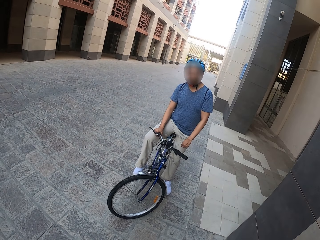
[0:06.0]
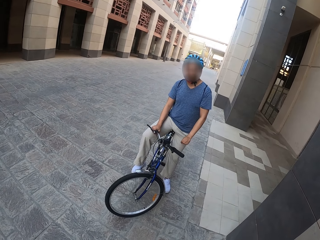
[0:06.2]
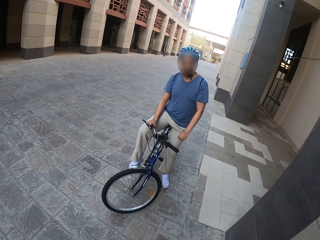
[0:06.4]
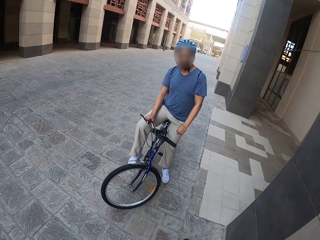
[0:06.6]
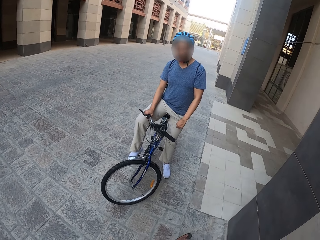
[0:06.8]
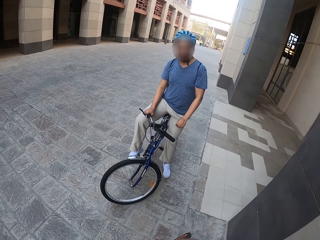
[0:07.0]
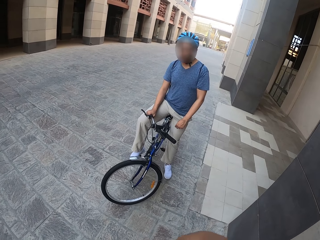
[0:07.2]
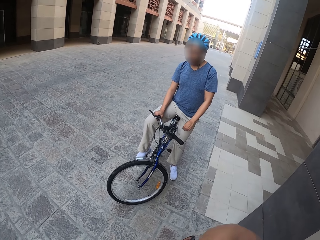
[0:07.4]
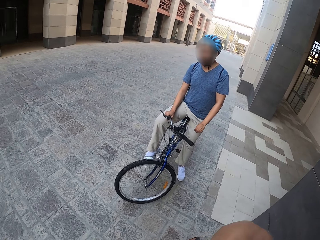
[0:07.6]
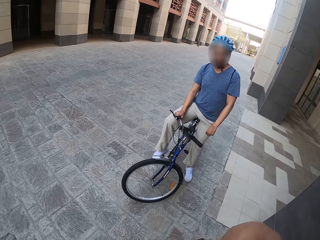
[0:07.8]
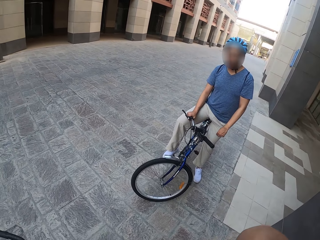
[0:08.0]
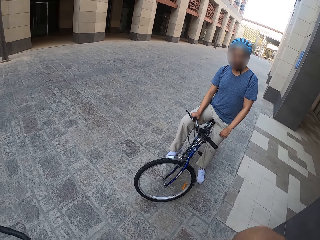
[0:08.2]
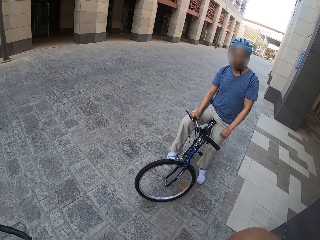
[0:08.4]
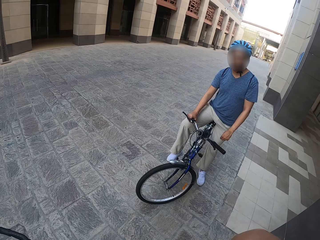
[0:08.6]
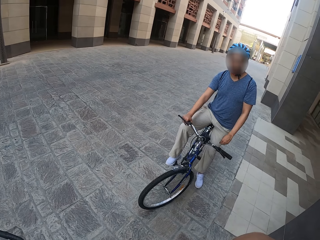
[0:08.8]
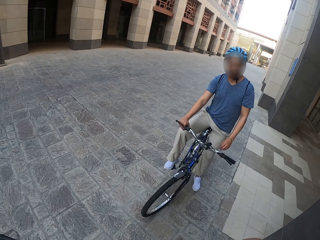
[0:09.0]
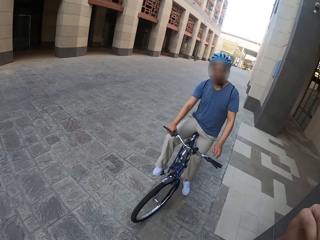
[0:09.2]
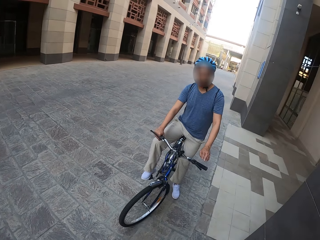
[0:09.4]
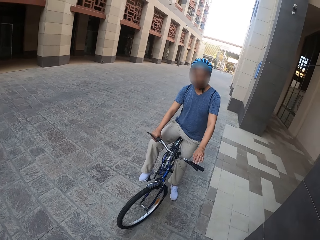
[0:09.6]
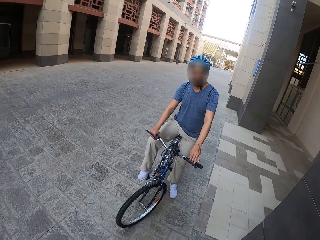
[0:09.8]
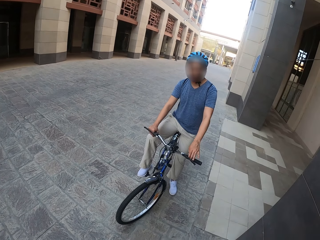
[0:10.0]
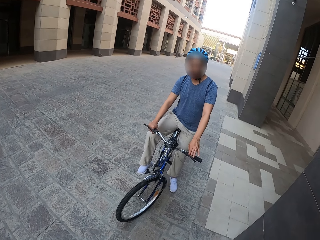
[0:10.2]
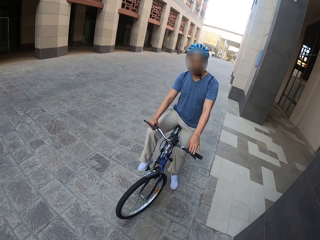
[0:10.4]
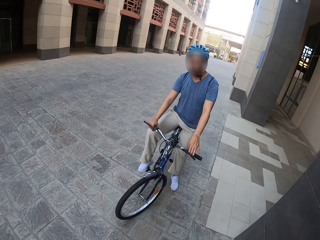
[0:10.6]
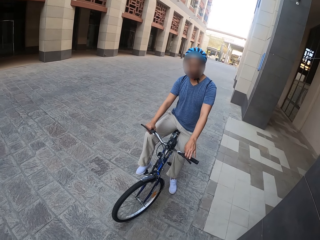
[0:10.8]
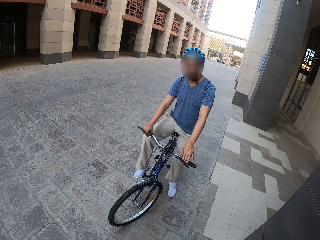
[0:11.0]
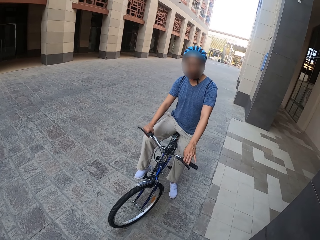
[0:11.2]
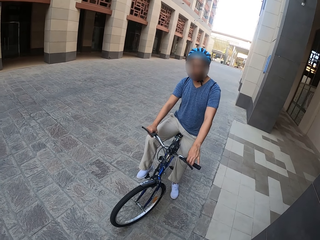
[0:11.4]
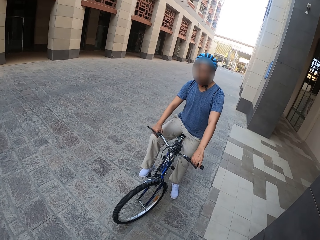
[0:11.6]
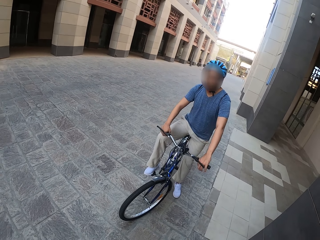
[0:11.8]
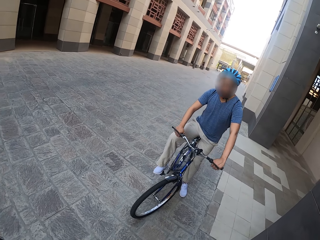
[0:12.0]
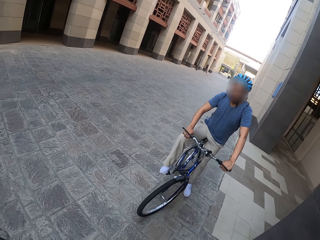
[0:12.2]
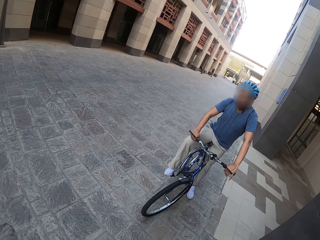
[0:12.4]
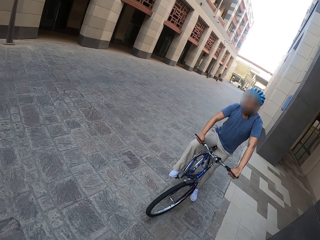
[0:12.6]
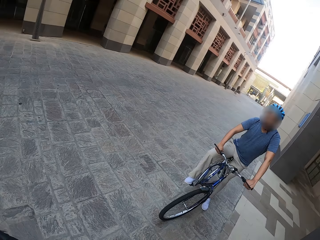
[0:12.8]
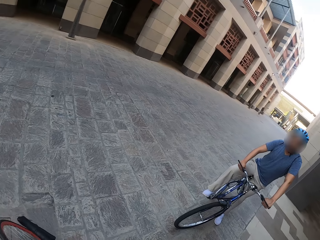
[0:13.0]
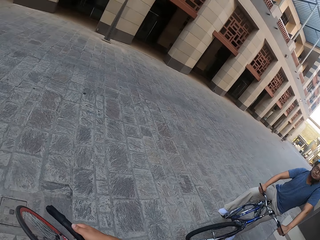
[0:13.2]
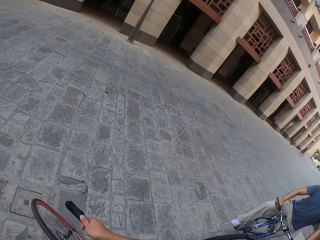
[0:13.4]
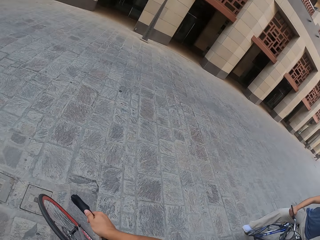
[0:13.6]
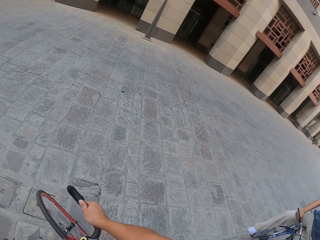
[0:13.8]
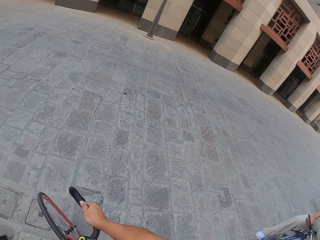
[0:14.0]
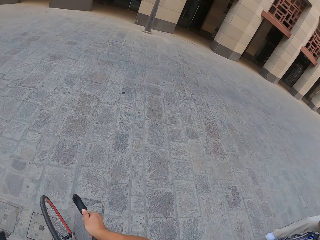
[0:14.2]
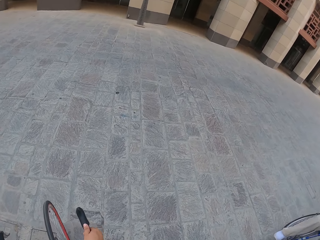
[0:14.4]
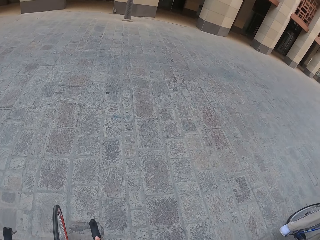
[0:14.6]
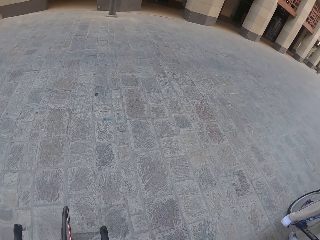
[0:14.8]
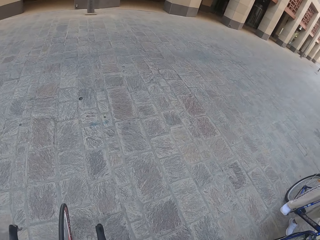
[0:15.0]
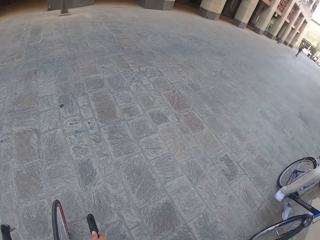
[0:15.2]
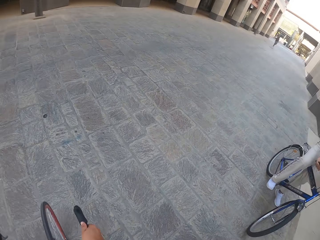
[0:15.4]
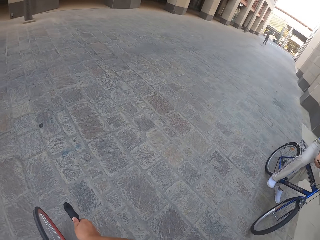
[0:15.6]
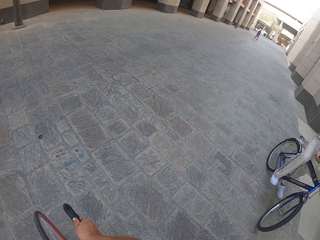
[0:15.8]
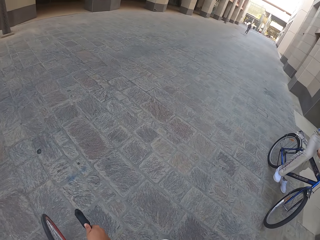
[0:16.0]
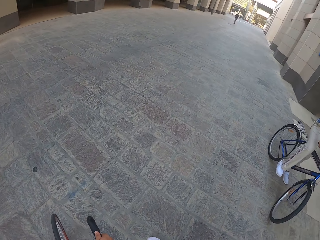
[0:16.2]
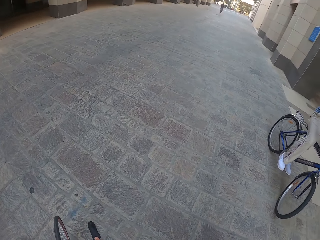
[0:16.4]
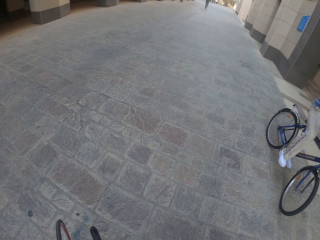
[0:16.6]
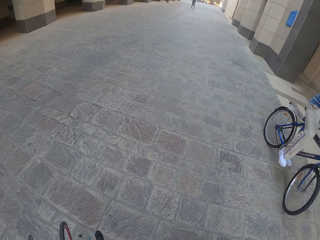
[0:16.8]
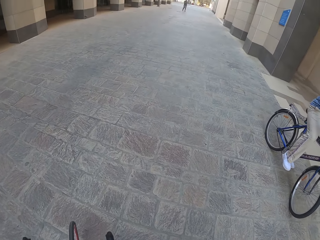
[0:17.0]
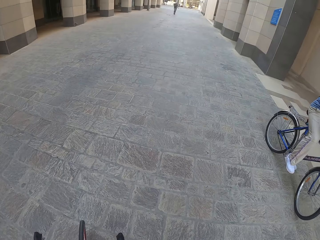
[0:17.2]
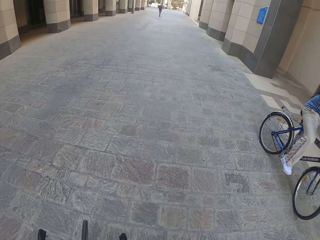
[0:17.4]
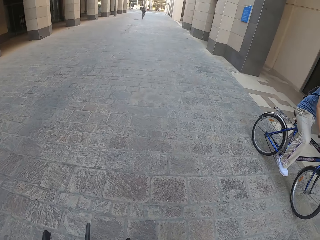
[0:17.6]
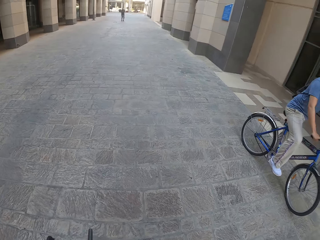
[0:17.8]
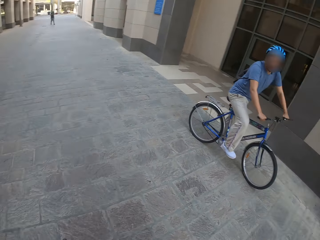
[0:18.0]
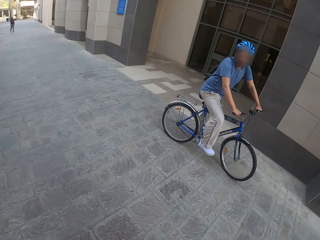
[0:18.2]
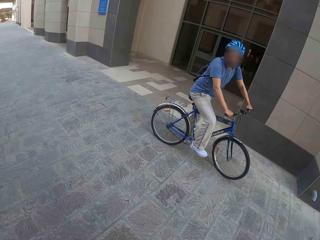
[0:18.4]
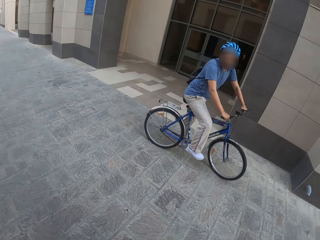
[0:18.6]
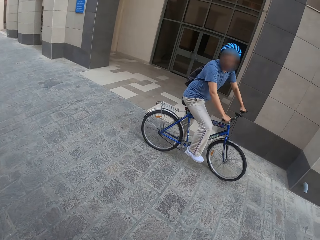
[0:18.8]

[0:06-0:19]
The camera wearer sits on the bicycle. They ride the bicycle on the pedestrian.

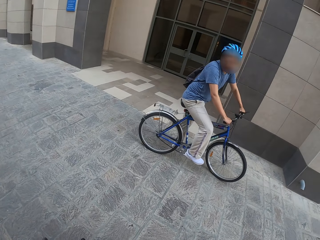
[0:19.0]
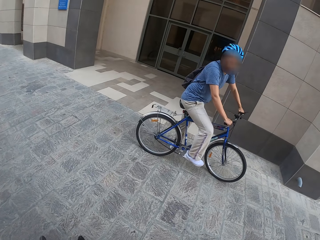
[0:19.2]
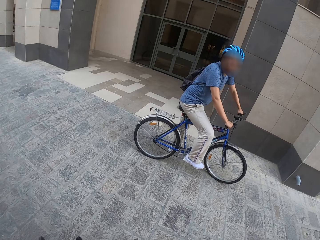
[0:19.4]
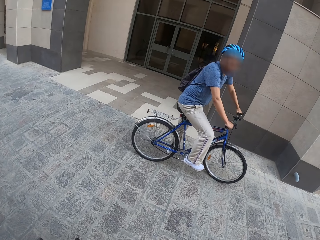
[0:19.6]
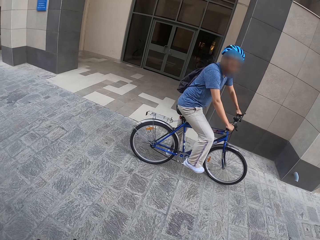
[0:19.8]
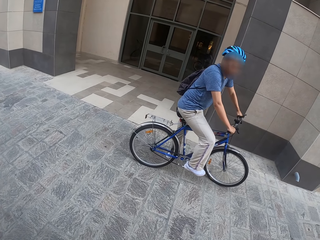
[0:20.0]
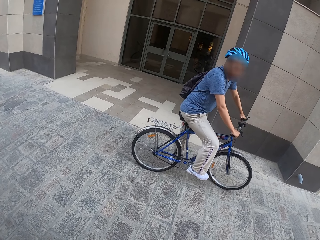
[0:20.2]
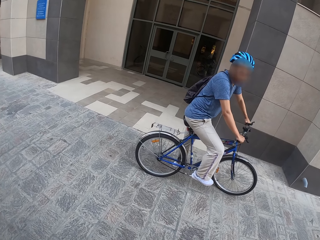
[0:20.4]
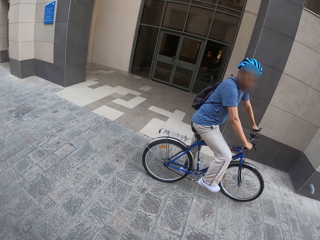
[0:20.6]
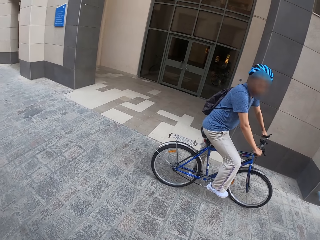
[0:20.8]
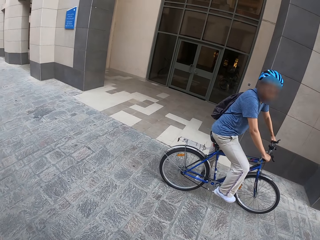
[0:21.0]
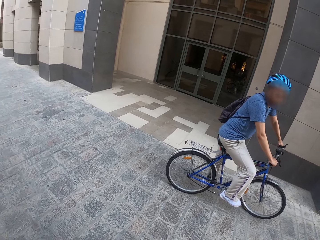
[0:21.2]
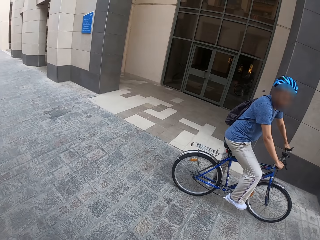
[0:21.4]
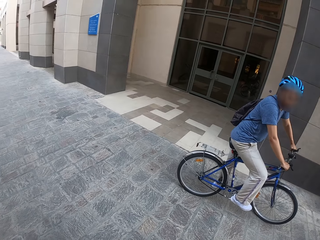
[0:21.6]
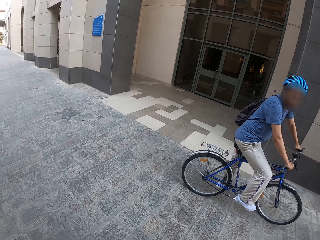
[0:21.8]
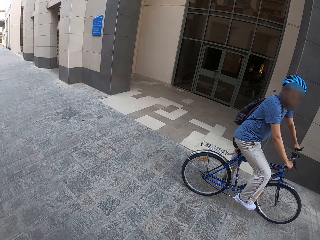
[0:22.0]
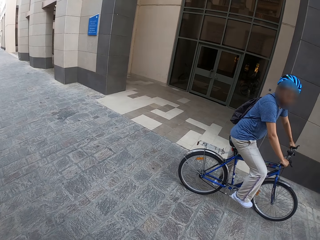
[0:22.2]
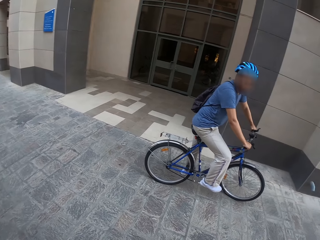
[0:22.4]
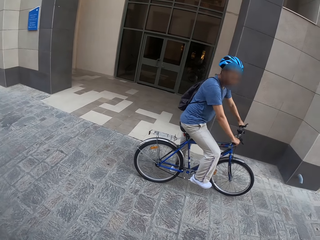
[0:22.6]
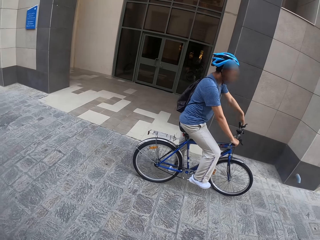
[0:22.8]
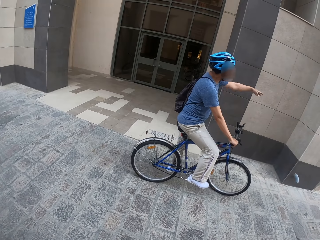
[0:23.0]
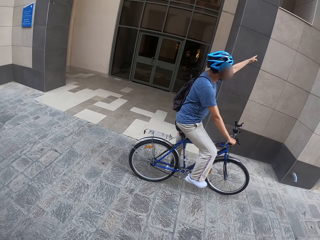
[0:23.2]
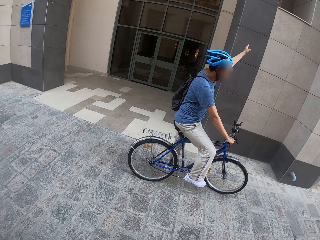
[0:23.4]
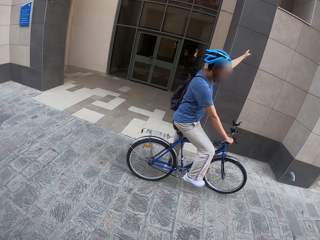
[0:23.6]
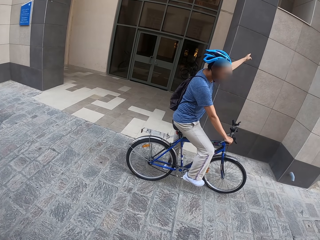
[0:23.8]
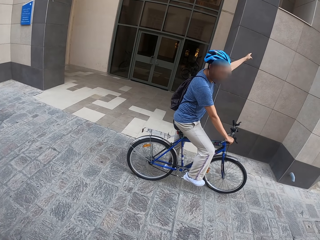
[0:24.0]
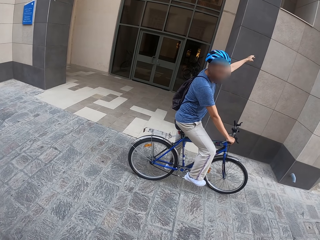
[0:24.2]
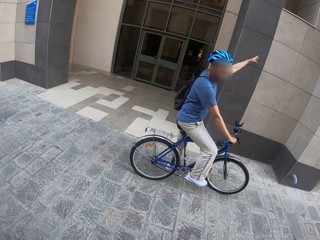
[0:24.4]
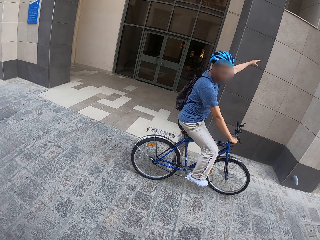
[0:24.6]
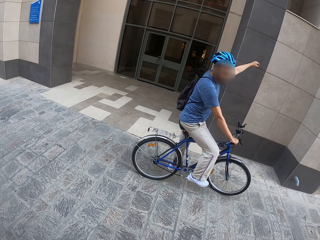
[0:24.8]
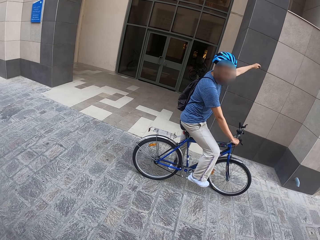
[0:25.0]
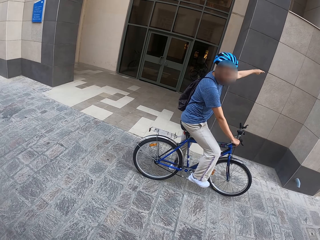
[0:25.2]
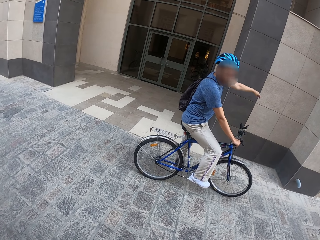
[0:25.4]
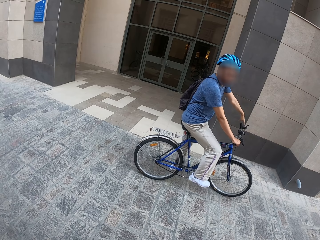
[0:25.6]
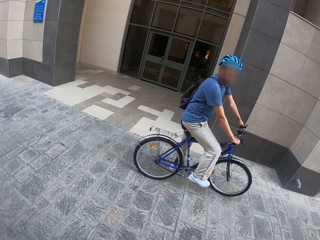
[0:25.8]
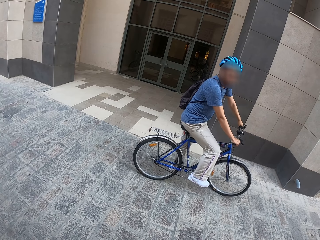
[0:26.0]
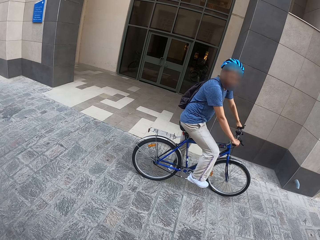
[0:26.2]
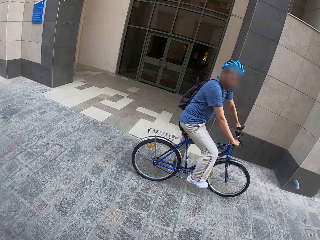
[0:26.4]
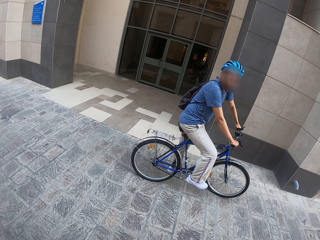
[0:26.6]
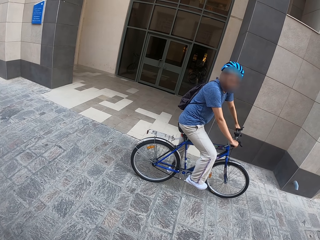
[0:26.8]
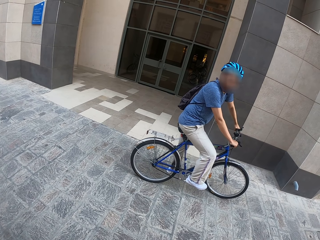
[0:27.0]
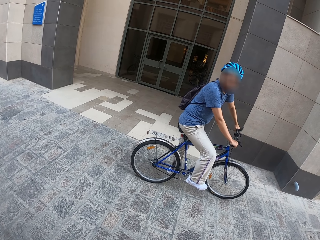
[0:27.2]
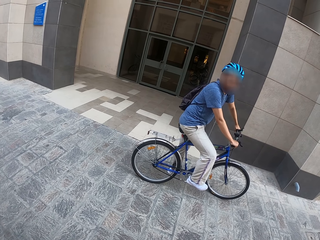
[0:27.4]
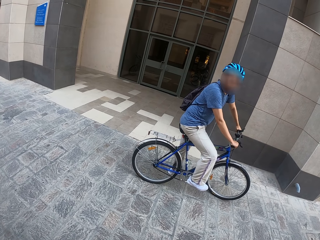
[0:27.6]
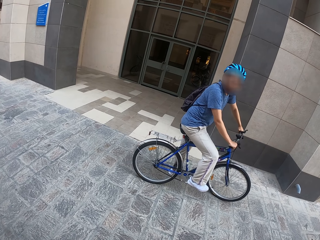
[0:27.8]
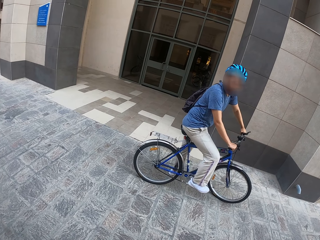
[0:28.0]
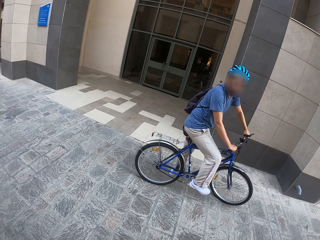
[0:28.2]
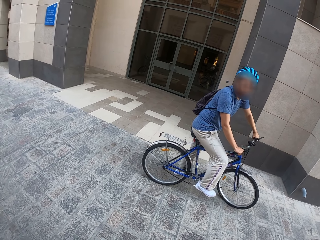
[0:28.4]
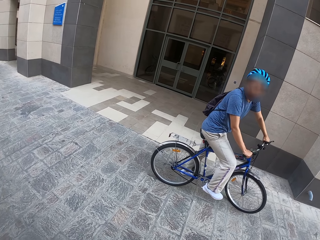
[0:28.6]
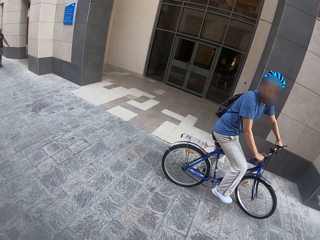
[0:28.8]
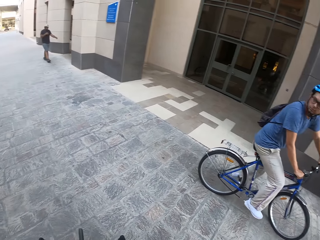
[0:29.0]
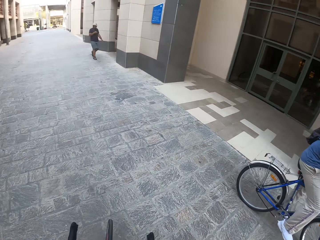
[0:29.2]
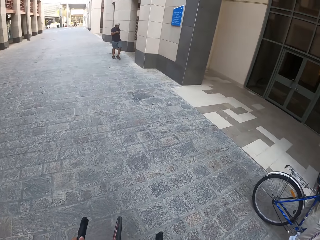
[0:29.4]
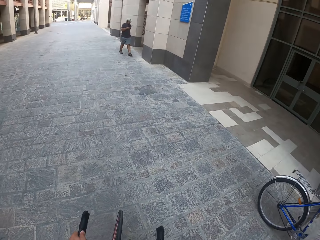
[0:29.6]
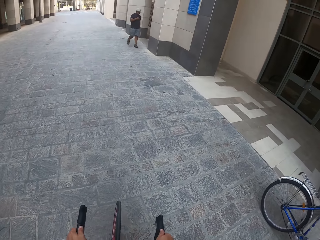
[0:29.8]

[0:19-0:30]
A person moves his hand. The camera wearer looks at the person. The person rides the bicycle.
